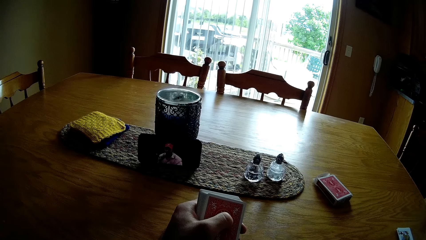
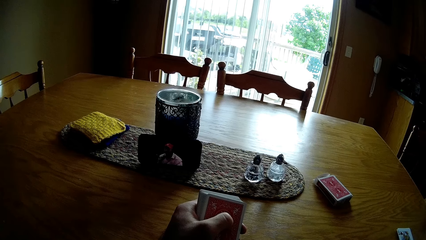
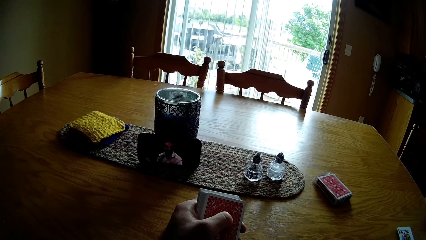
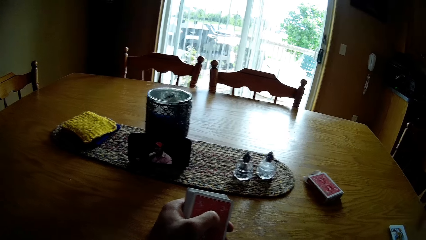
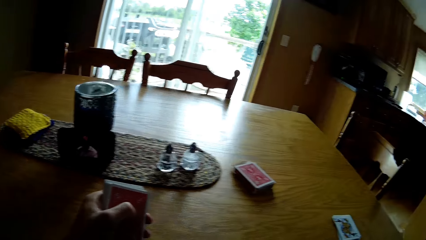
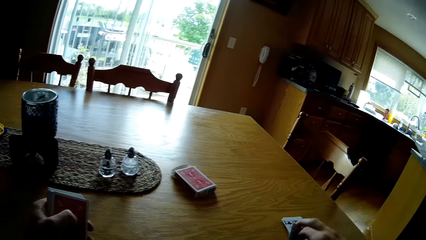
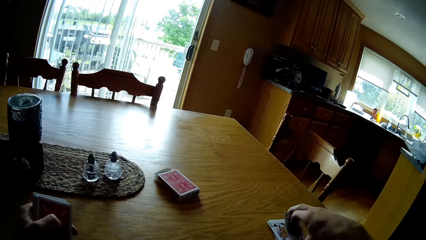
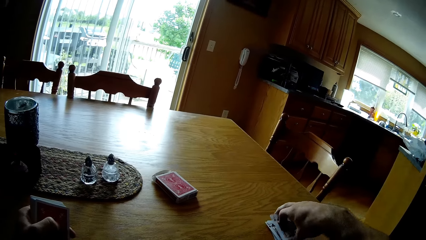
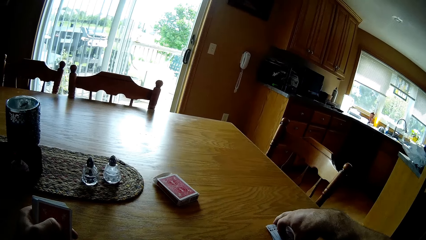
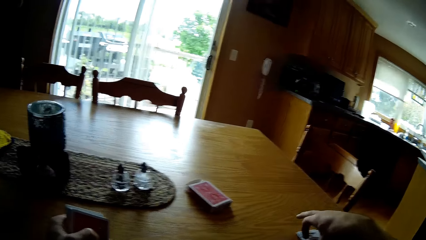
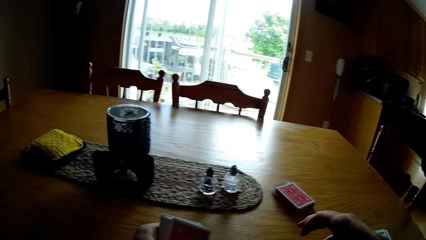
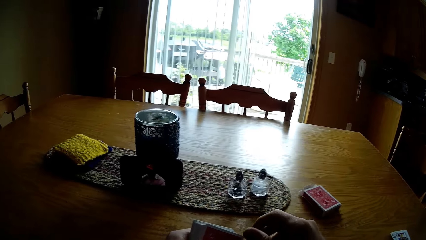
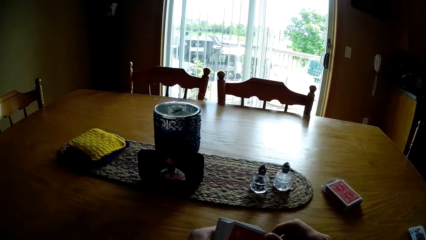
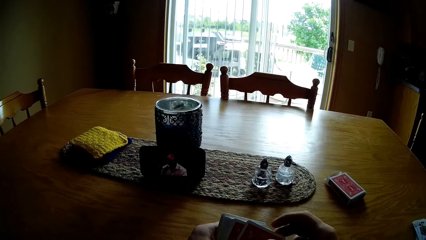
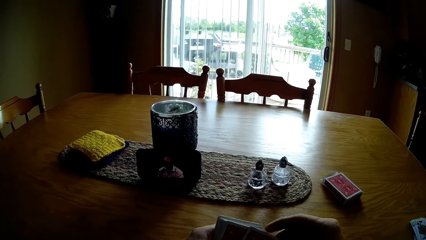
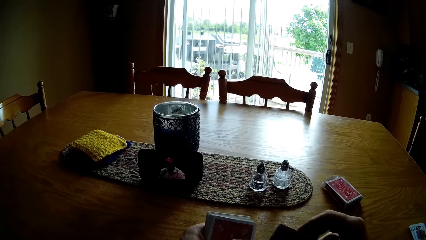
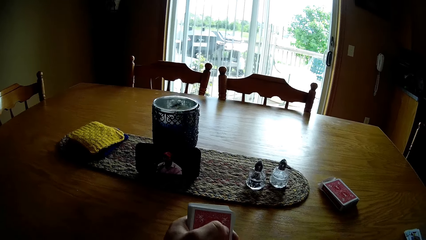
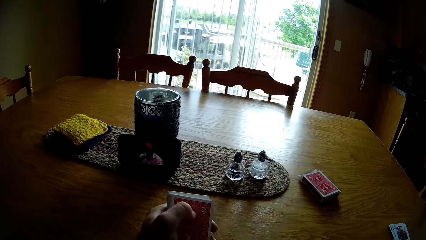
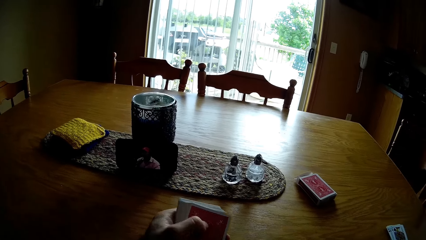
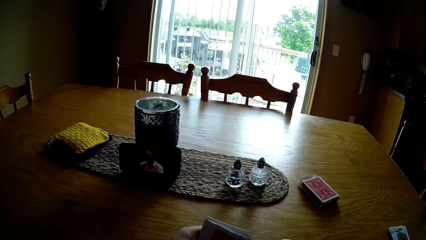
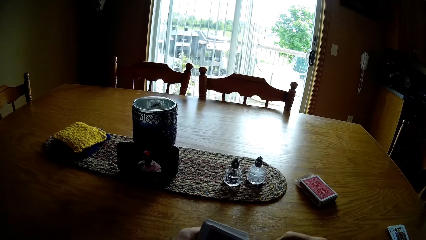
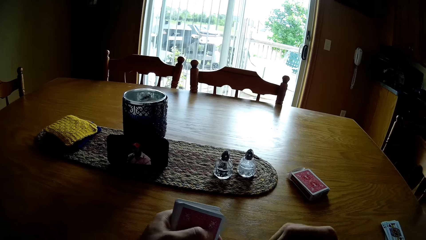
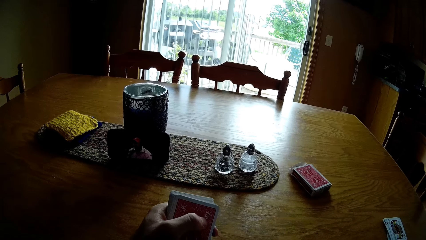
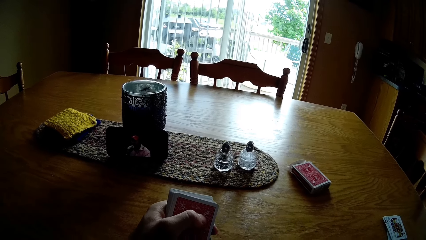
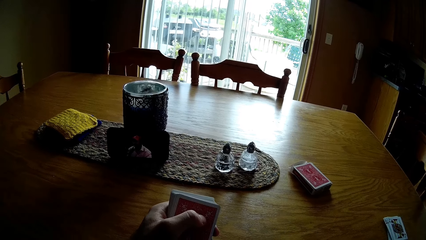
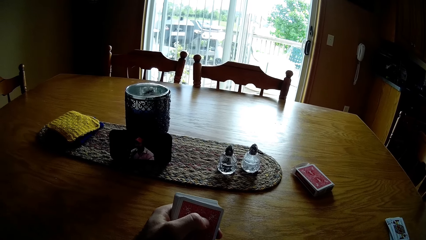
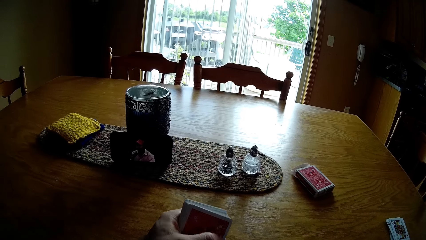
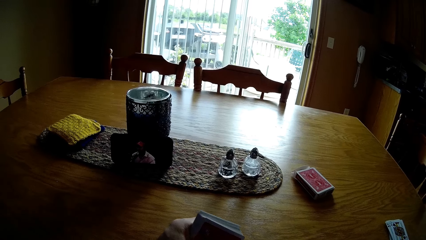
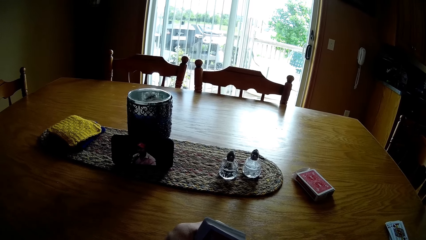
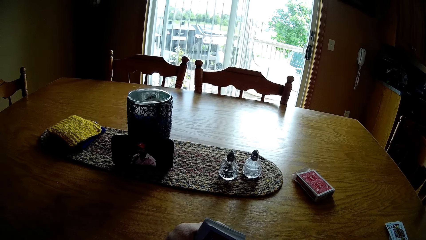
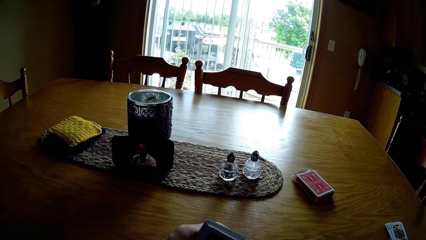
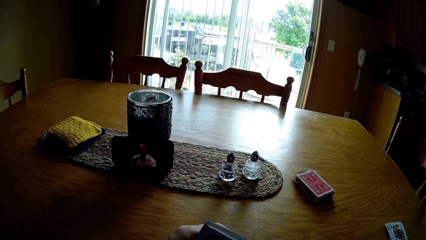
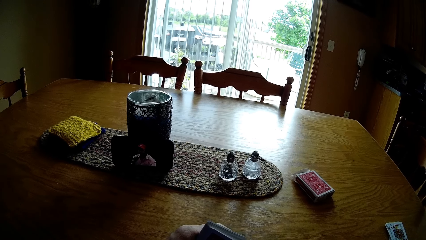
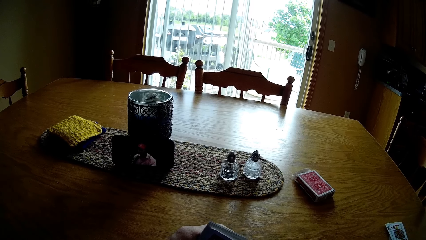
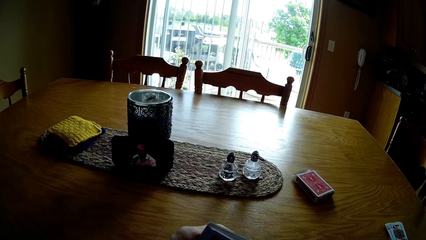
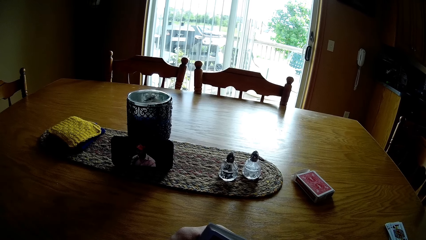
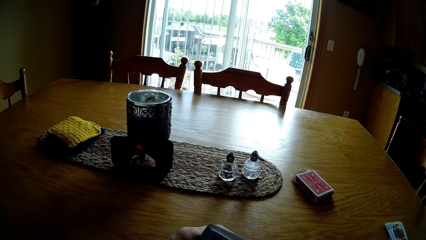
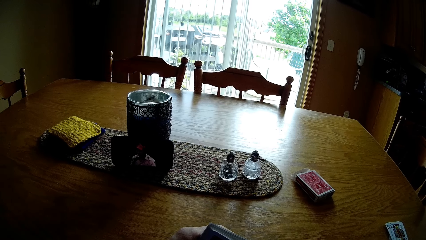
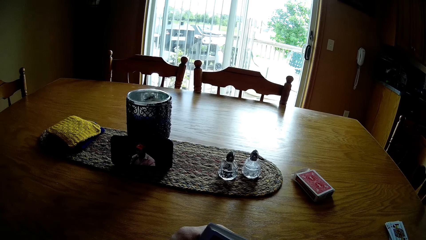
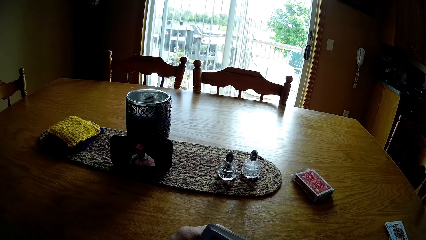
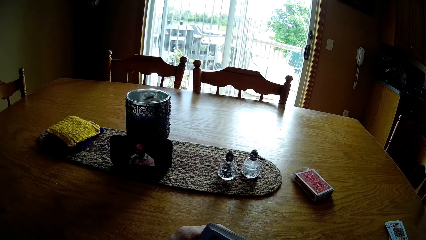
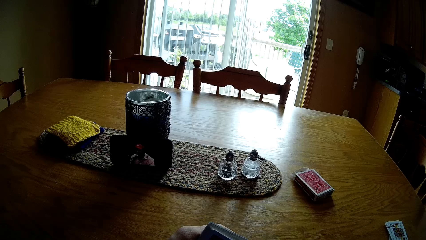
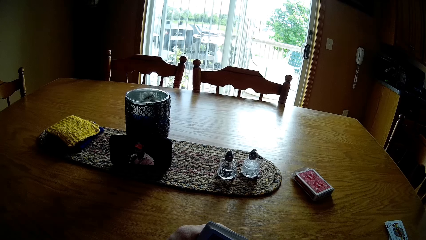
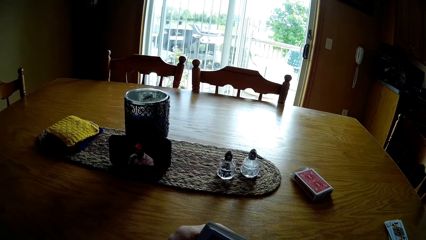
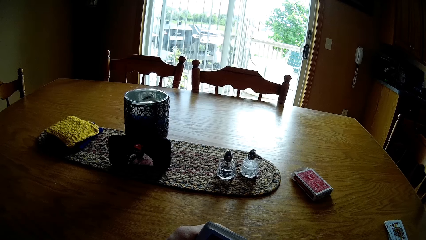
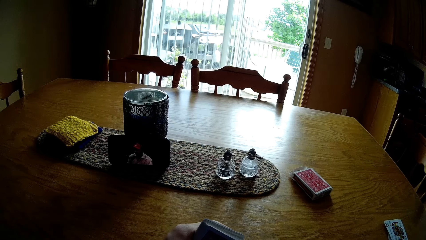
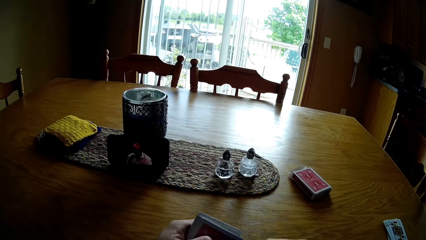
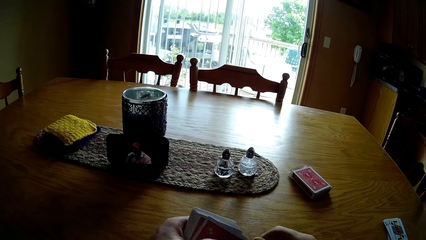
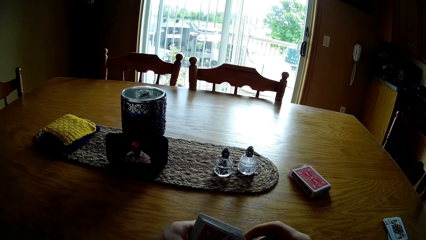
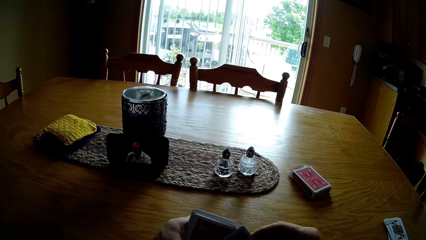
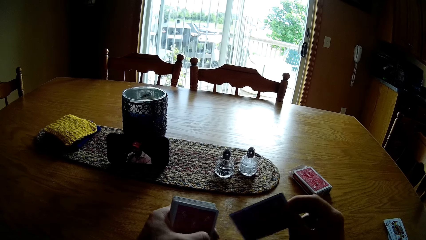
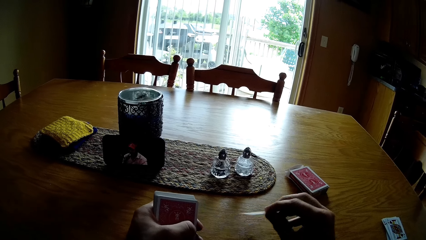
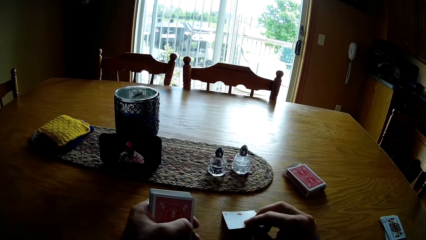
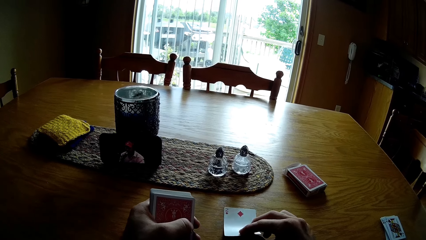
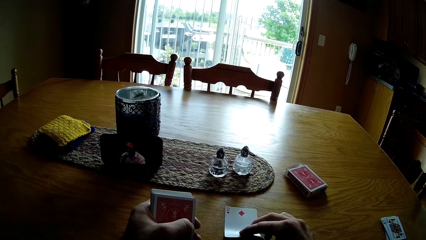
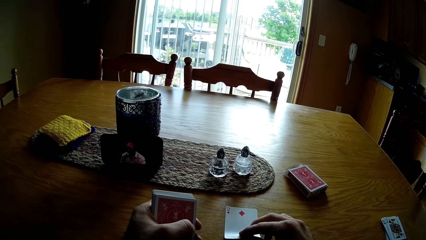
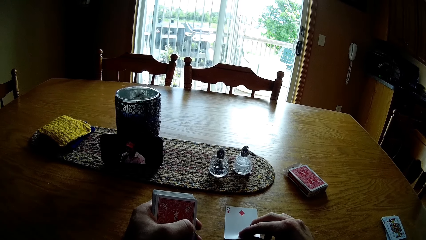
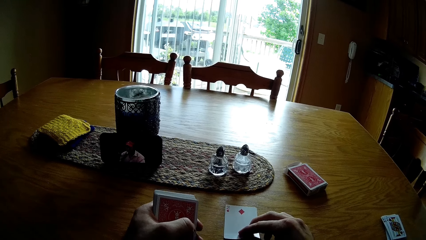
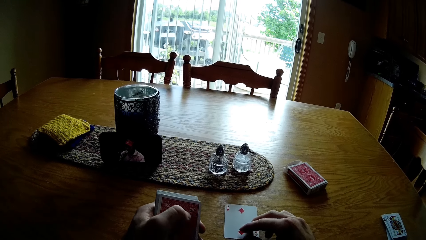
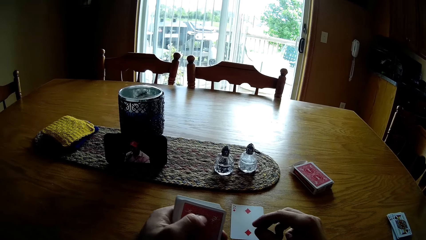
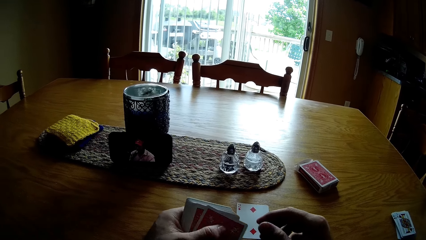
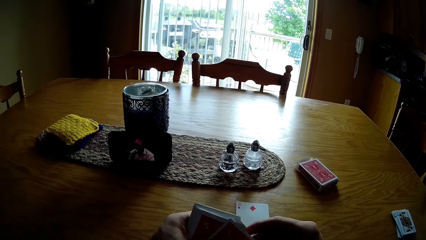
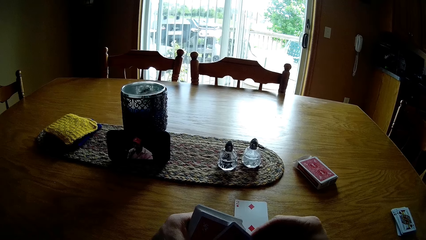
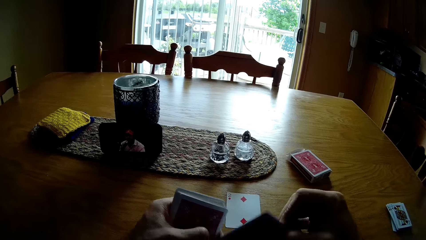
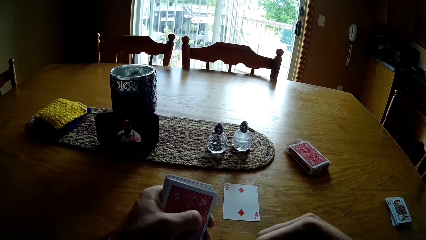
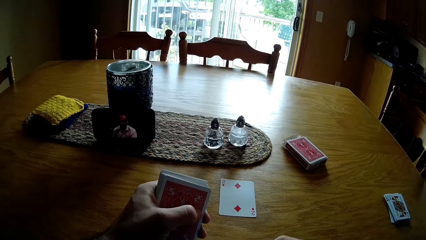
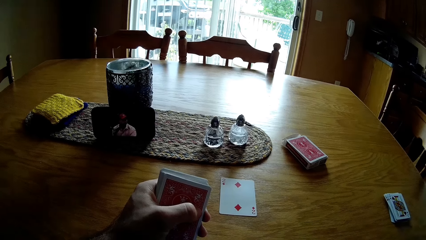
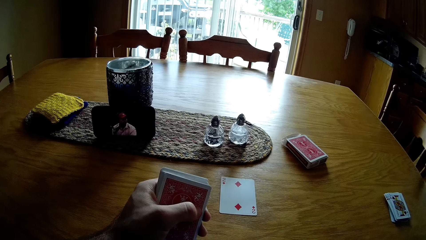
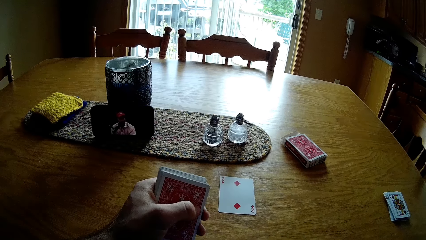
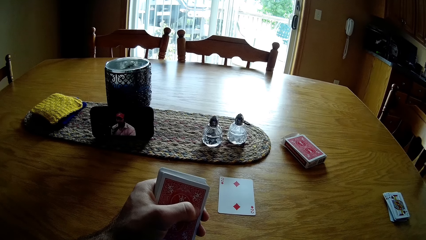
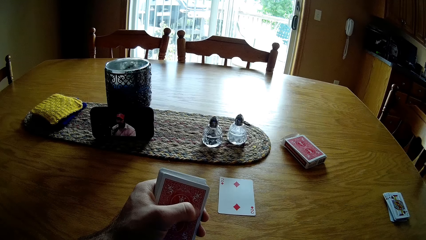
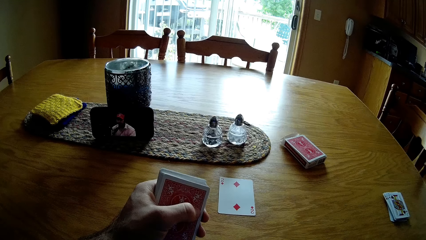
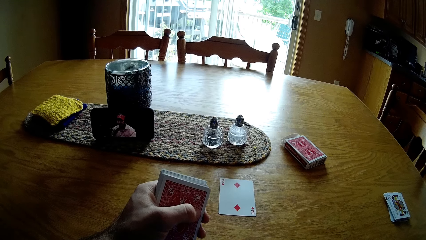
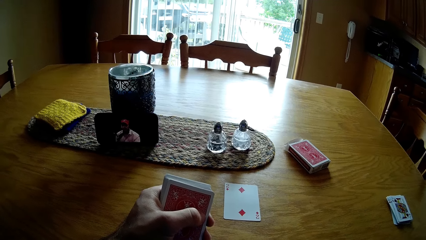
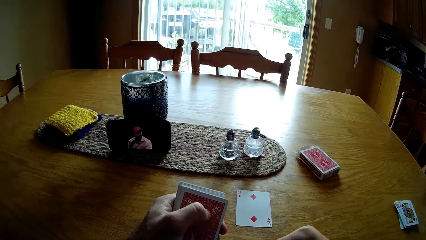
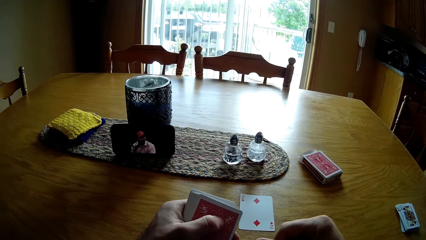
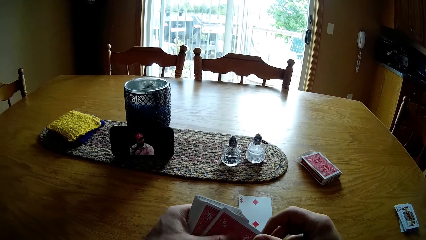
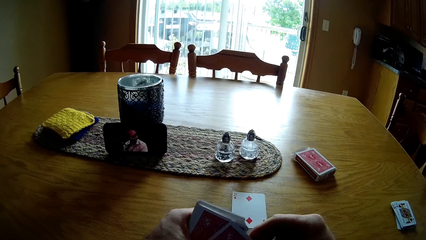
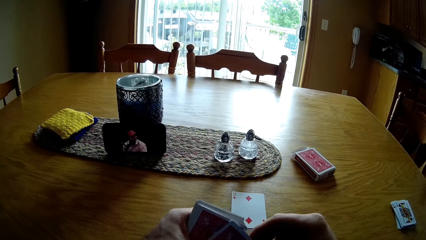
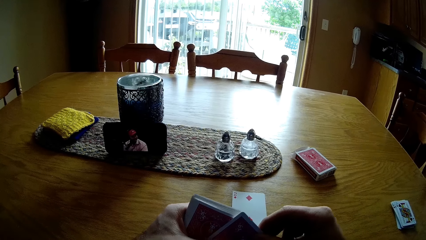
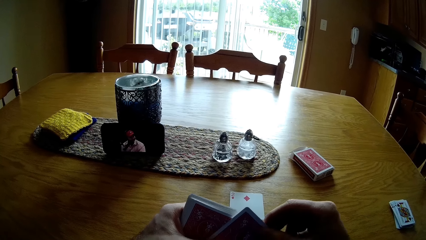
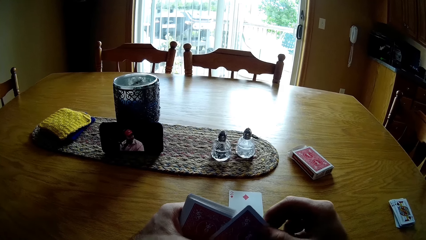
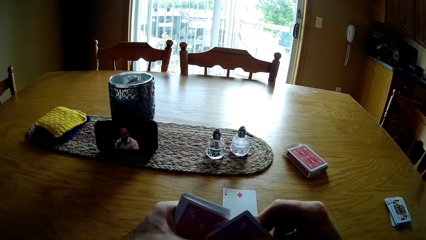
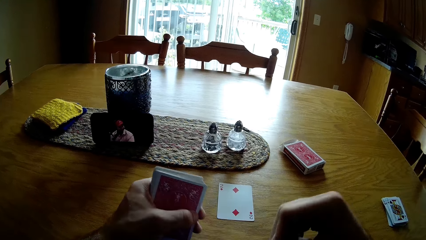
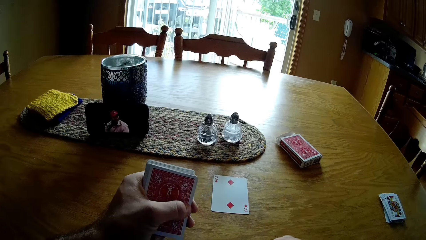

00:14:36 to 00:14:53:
The camera wearer puts the cards on the table. They take the card. They put the card on the table. They take the card. They put the card on the table. They take the card. They put the card on the table. They take the card.
